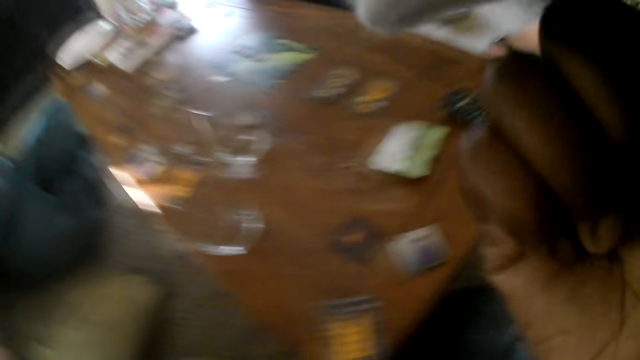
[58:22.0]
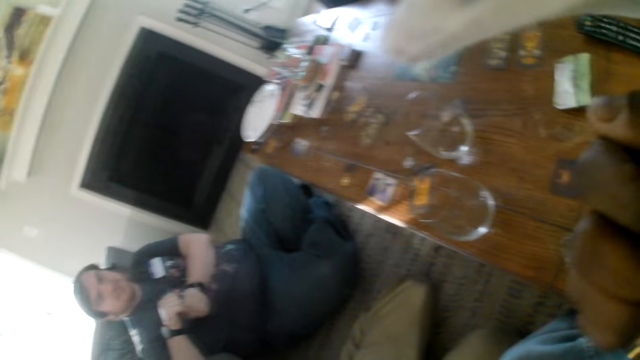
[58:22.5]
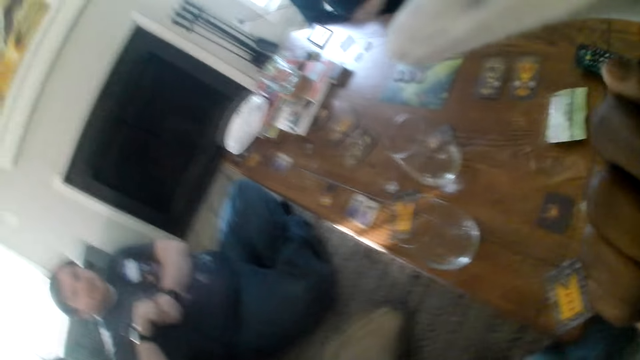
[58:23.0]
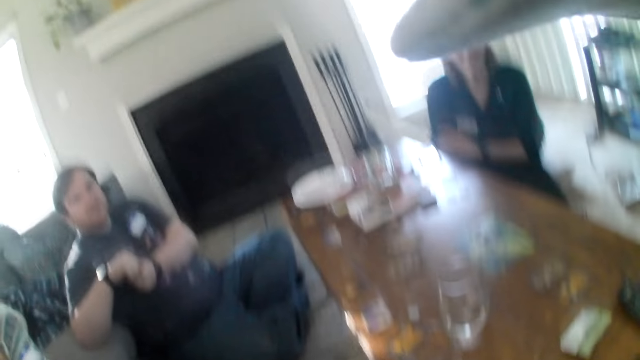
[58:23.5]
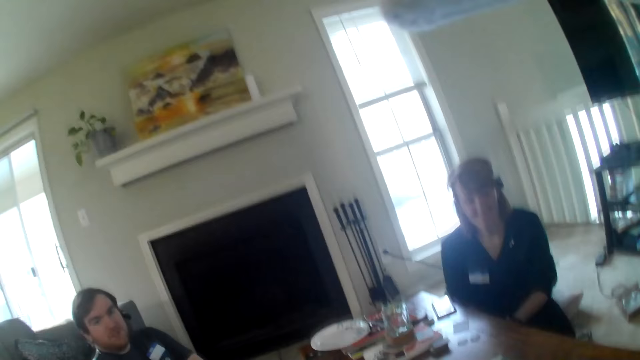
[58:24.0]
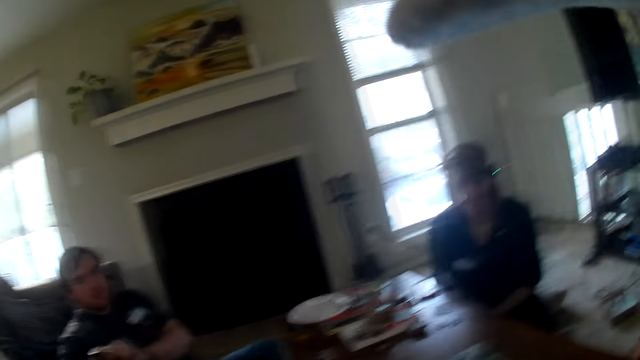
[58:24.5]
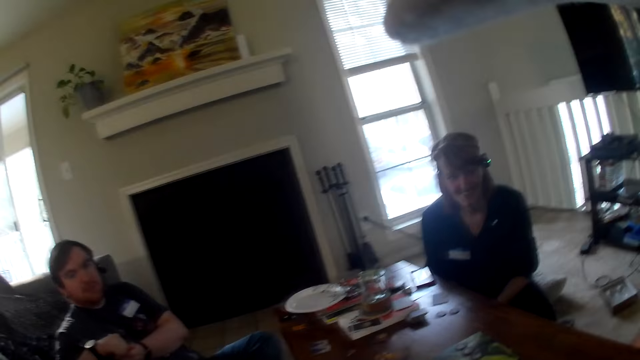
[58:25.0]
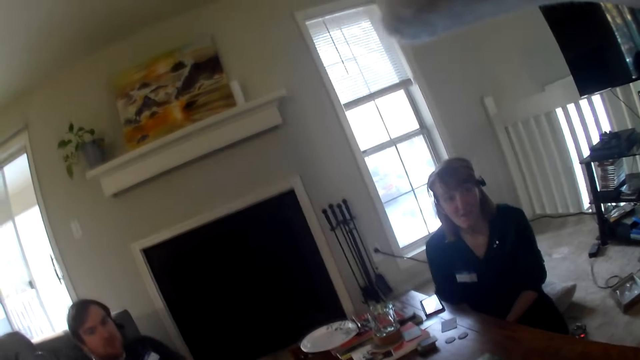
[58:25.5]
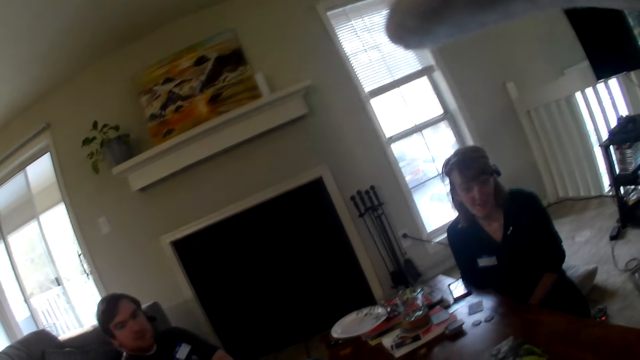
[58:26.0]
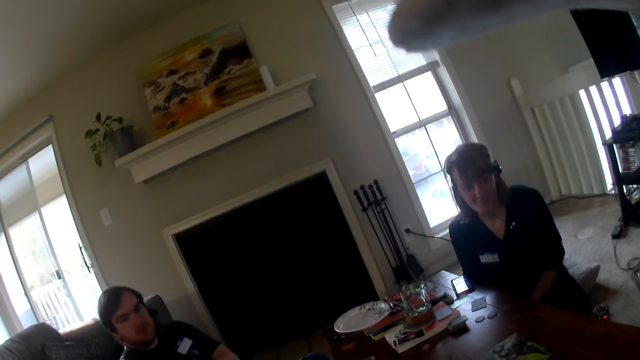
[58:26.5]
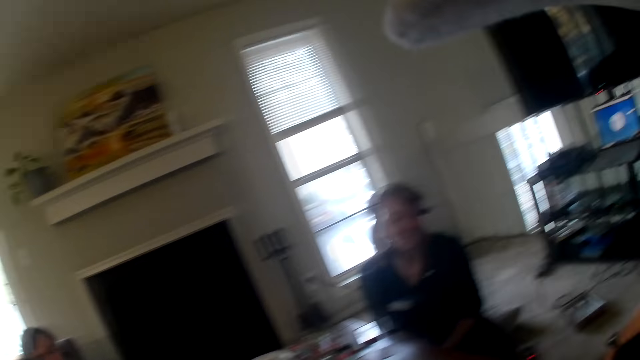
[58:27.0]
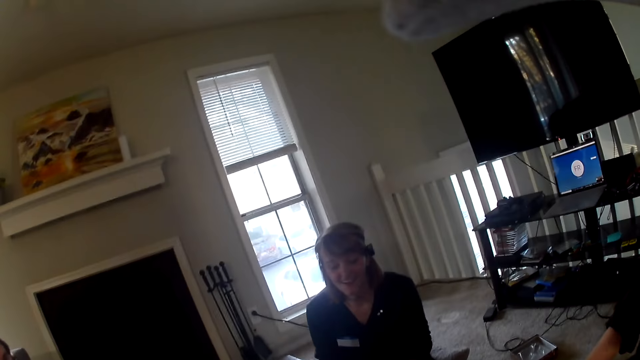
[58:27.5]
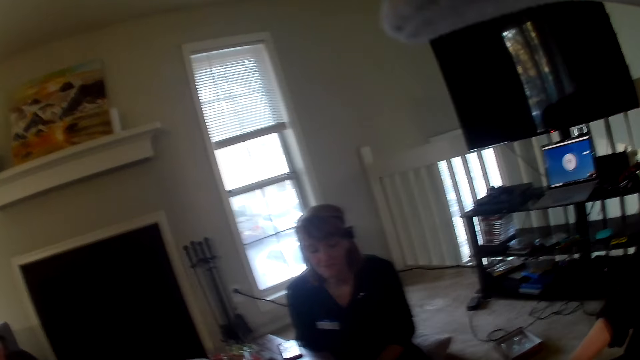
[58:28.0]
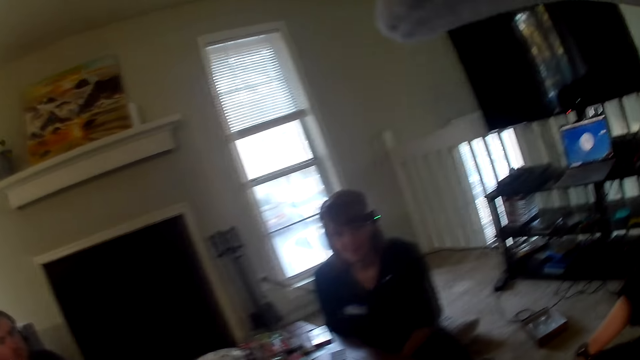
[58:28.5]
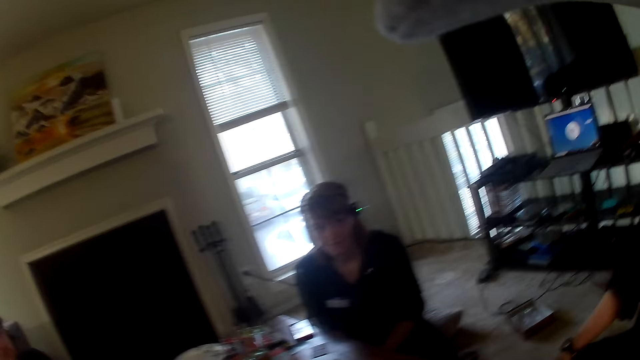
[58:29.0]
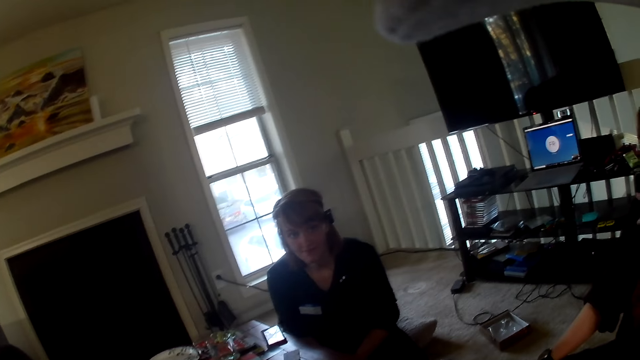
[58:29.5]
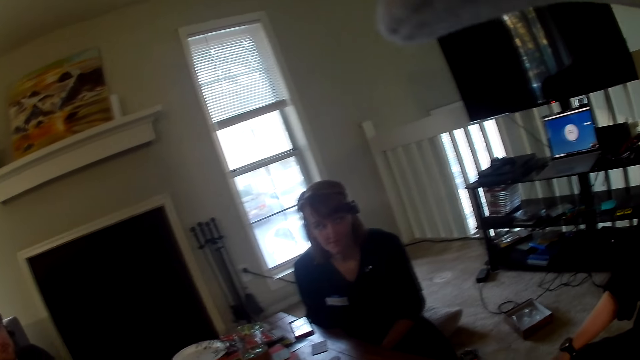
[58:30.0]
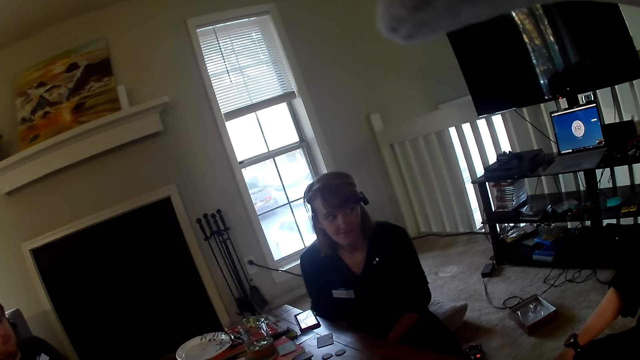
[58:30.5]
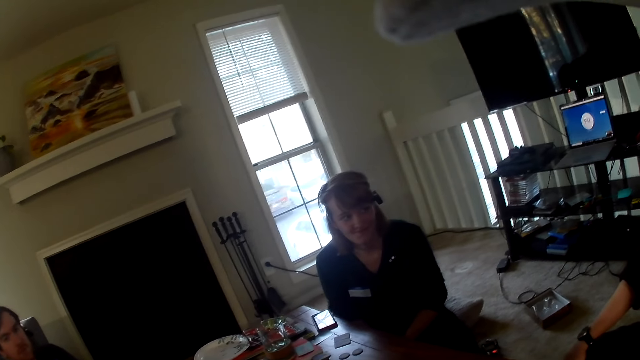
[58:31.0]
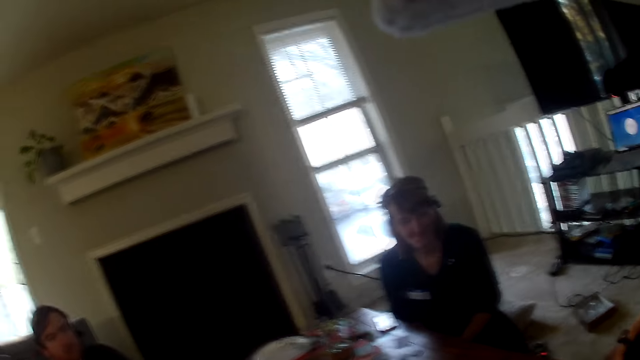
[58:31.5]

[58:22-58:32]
The camera wearer looks around the table. They look at a woman.

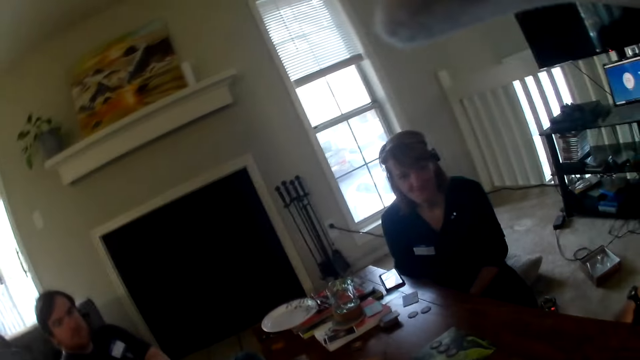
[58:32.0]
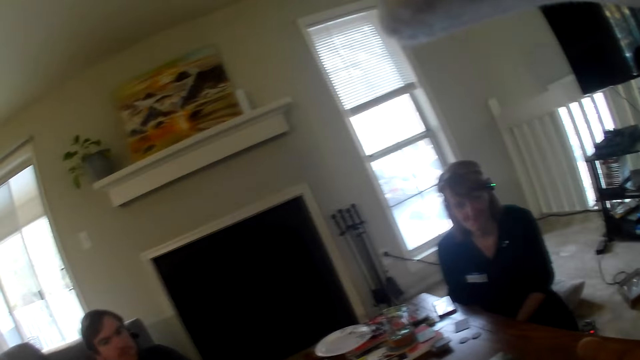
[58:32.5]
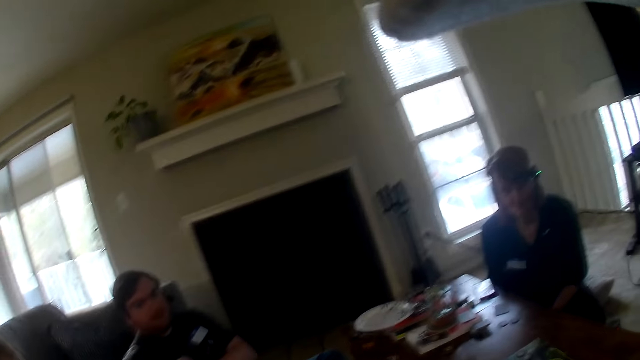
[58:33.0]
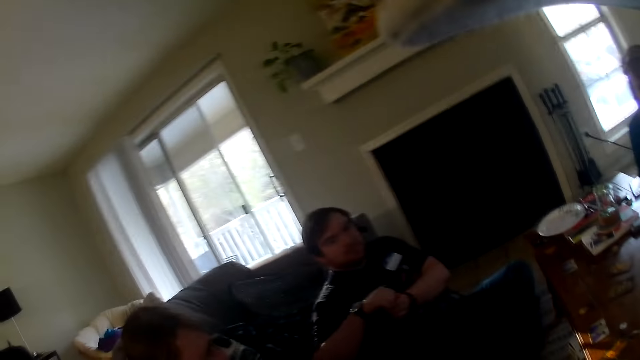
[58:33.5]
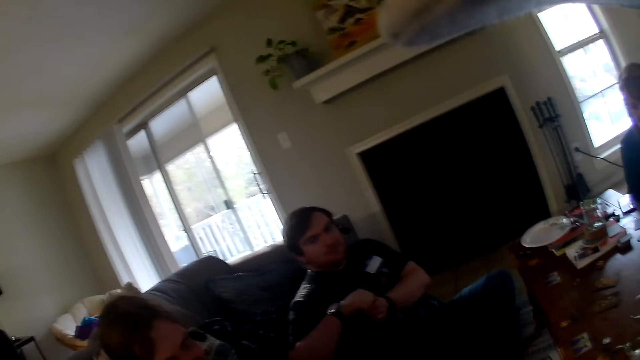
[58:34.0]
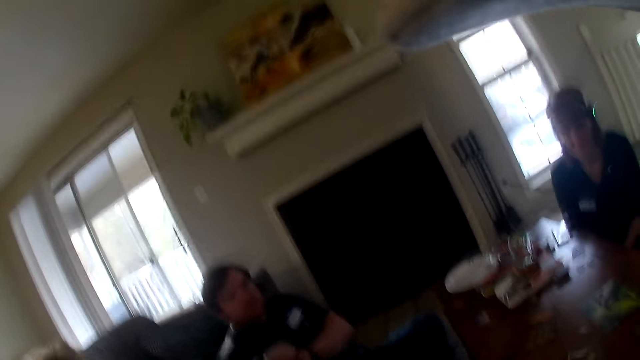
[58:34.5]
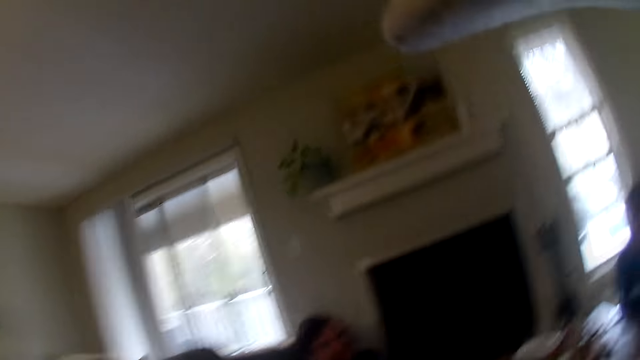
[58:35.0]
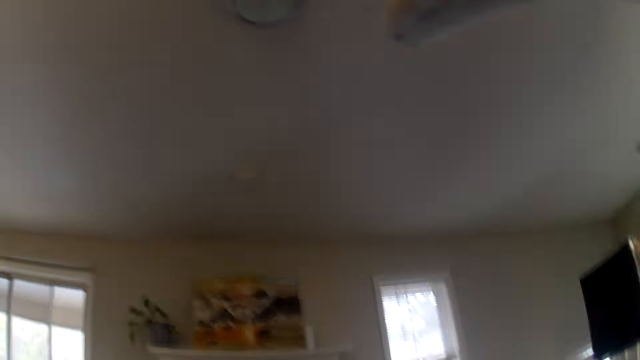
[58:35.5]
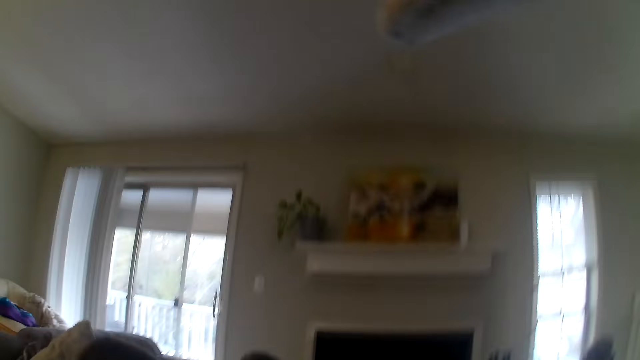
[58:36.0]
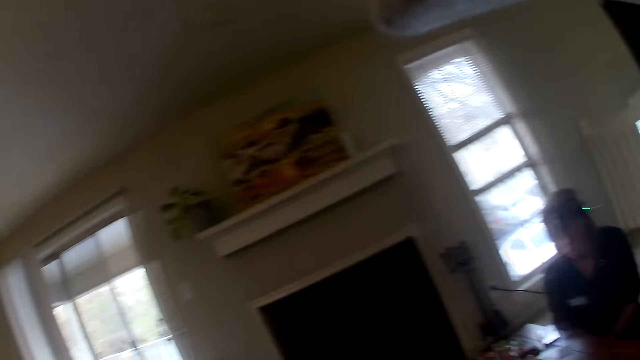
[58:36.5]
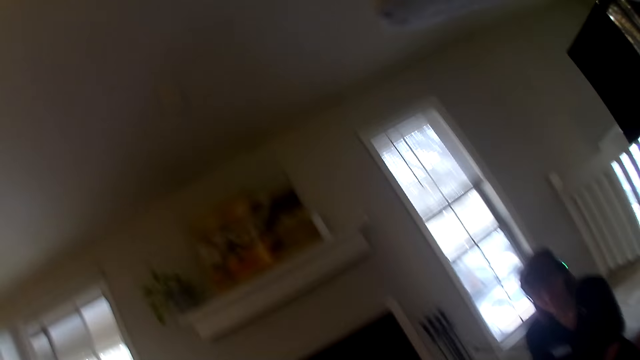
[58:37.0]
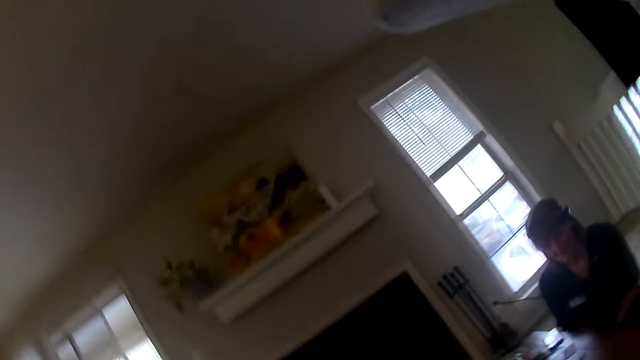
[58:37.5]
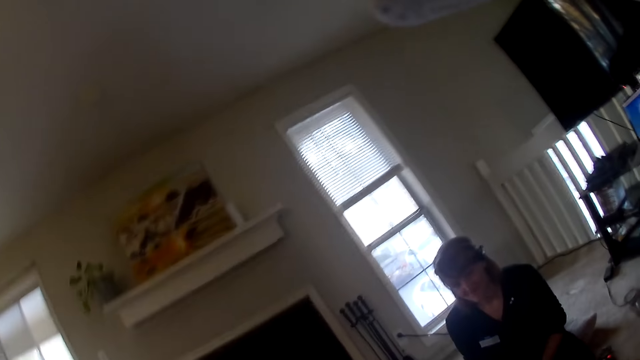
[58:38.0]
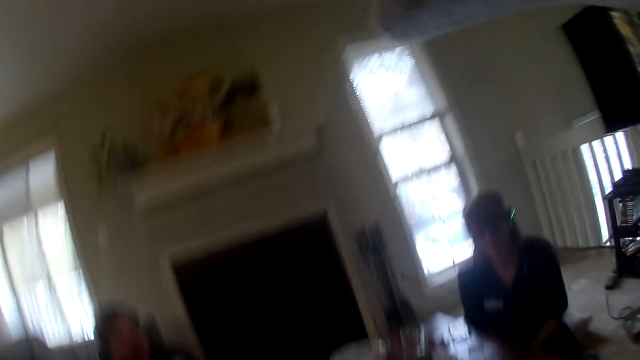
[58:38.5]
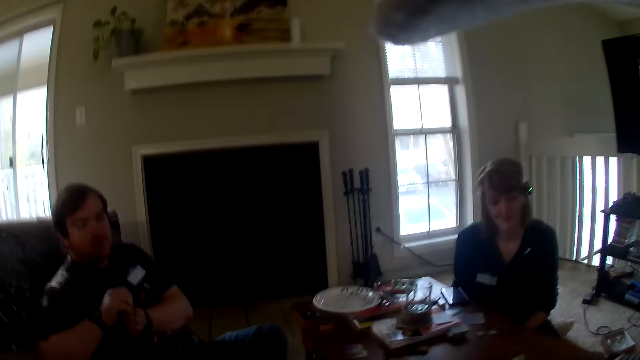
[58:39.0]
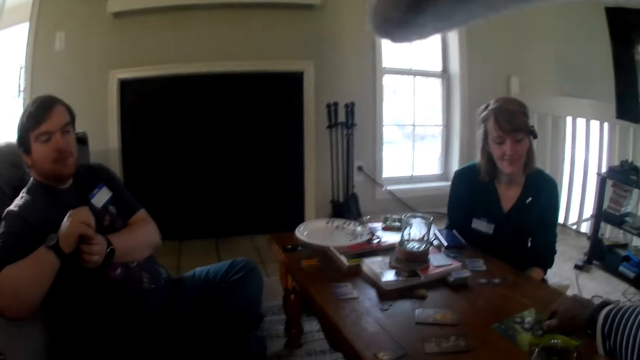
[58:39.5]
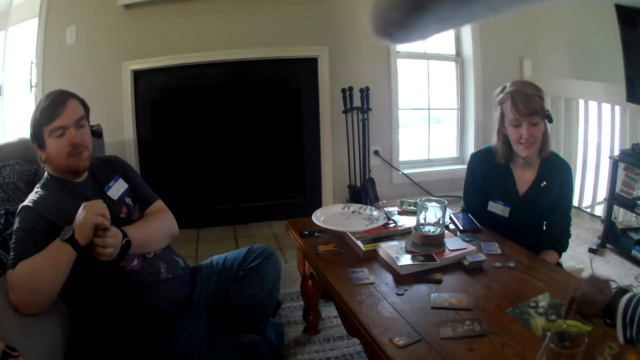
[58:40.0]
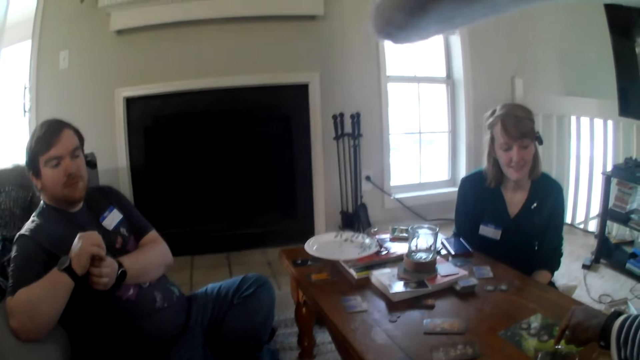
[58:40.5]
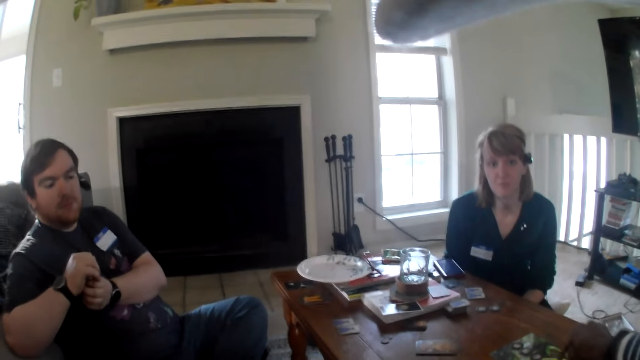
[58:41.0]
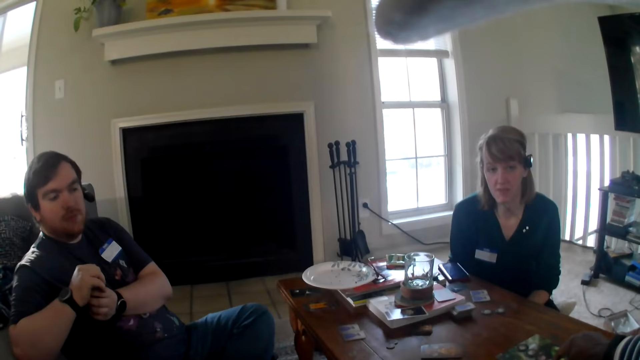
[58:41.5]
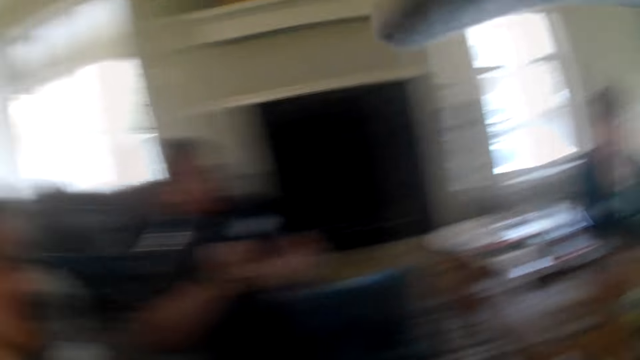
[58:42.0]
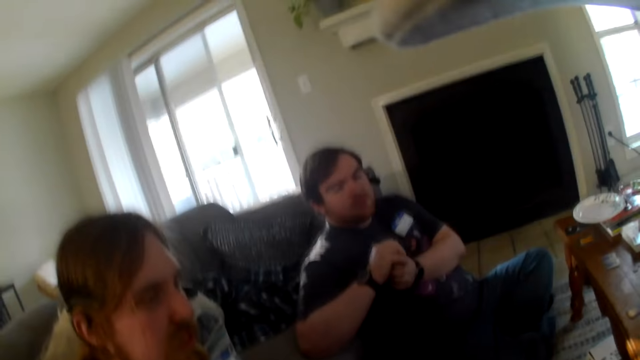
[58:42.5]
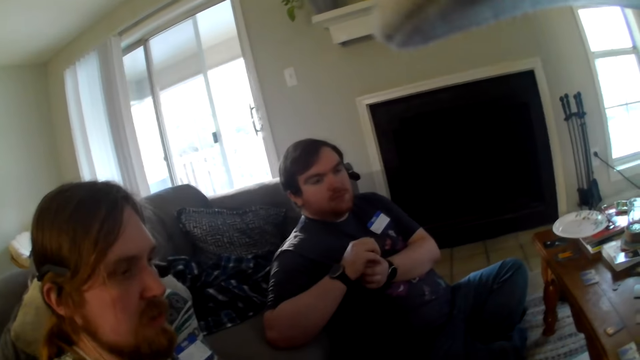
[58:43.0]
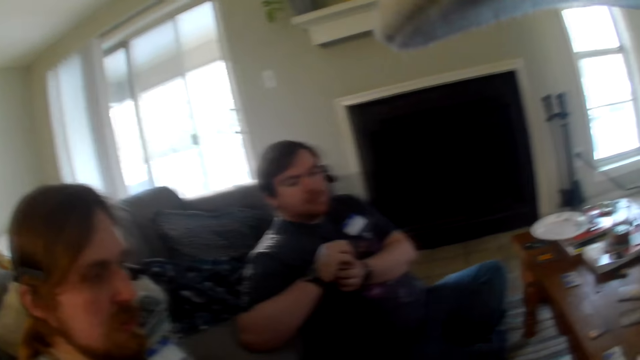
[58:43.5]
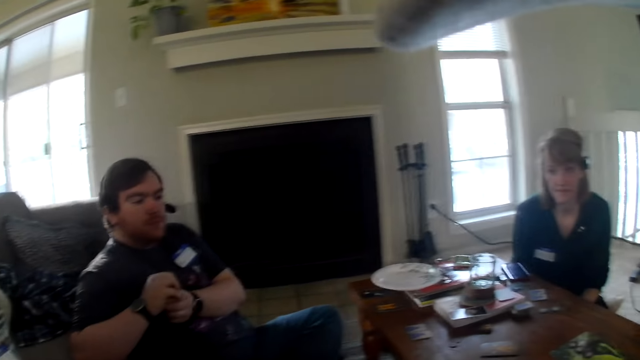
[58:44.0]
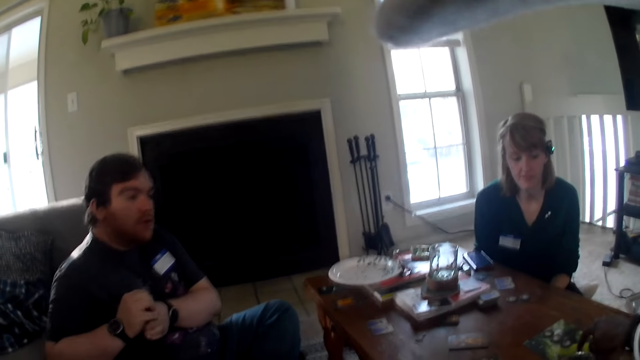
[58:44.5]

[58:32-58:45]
The camera wearer looks at someone. They look around the room. They touch something on the table. A woman looks at the camera wearer. The camera wearer looks around the room. They look at someone else.
